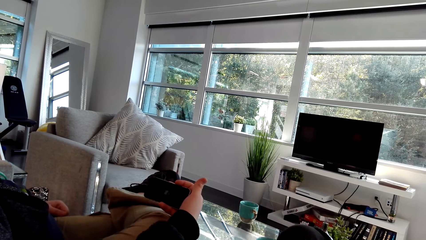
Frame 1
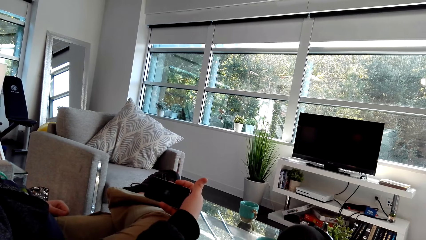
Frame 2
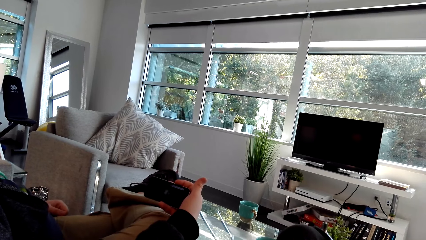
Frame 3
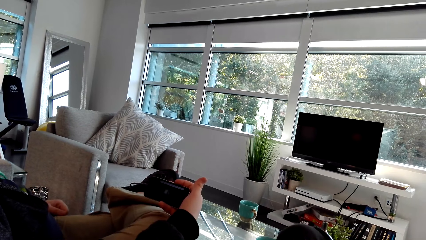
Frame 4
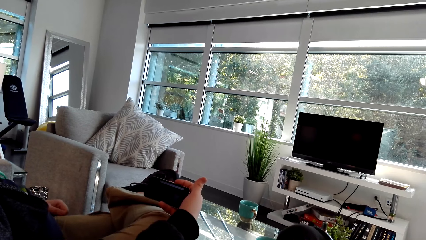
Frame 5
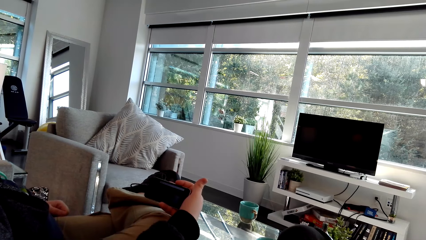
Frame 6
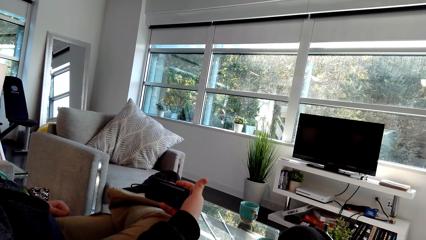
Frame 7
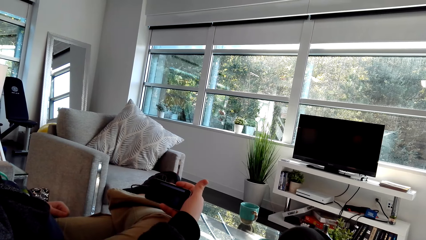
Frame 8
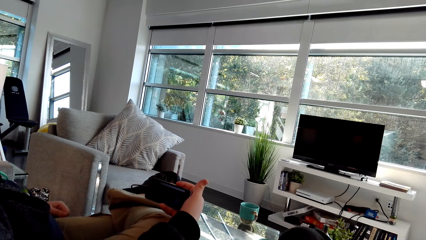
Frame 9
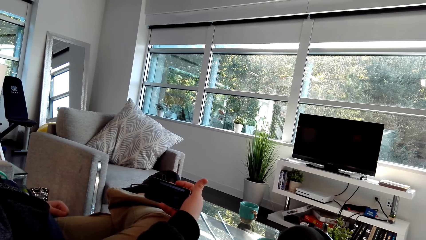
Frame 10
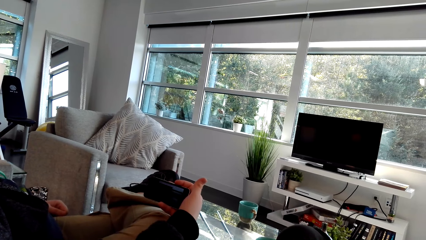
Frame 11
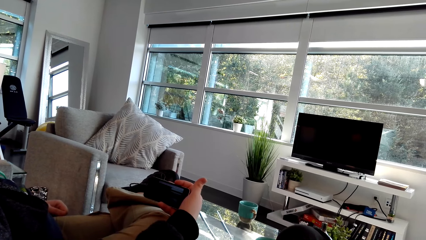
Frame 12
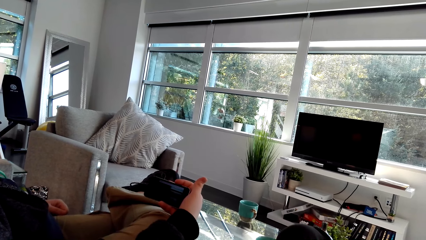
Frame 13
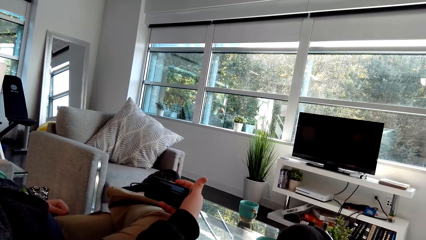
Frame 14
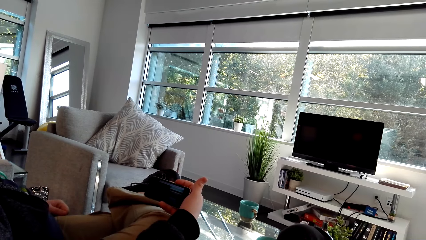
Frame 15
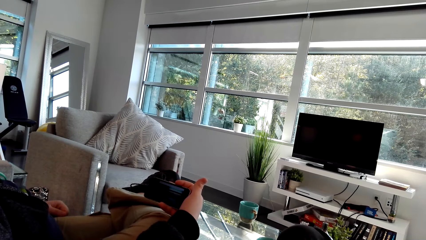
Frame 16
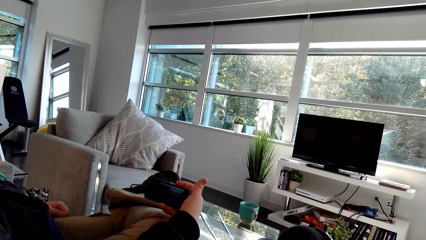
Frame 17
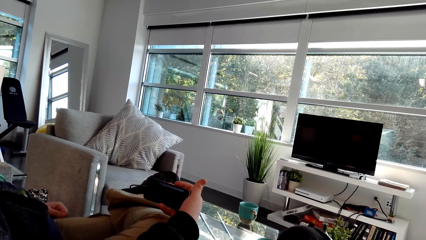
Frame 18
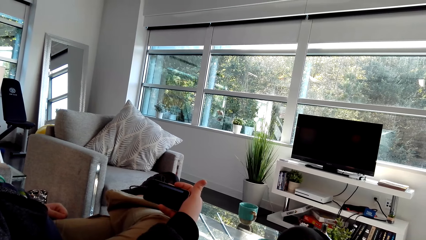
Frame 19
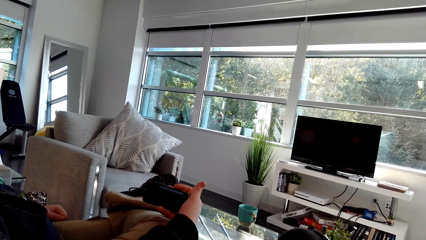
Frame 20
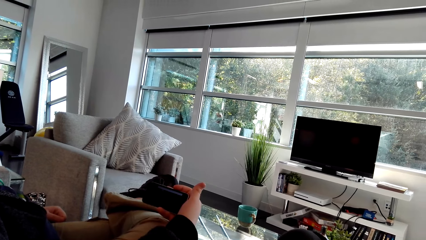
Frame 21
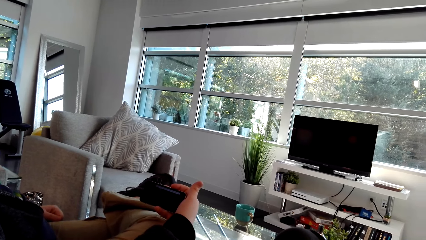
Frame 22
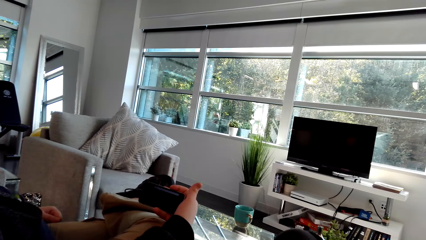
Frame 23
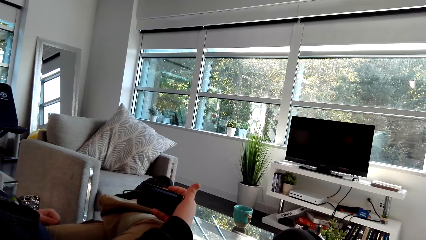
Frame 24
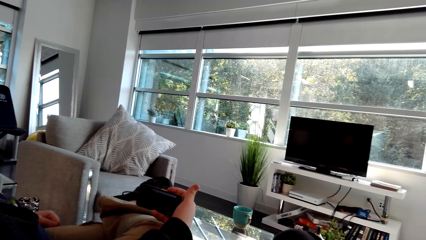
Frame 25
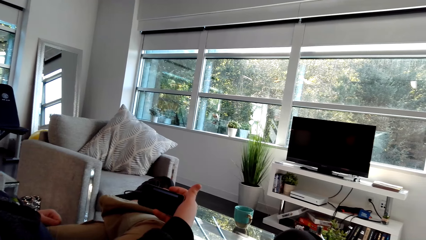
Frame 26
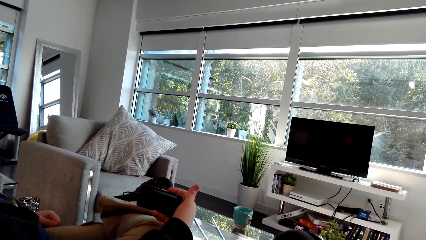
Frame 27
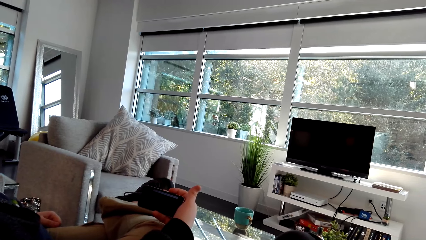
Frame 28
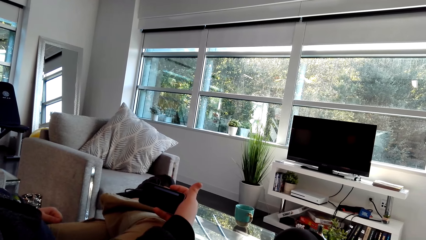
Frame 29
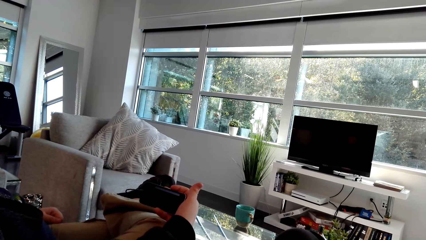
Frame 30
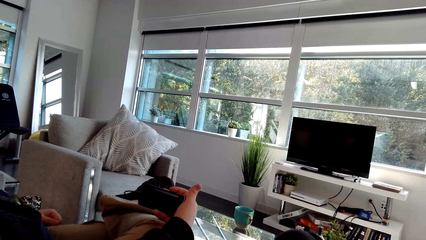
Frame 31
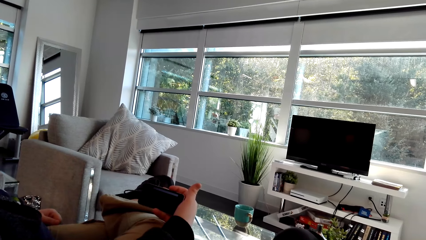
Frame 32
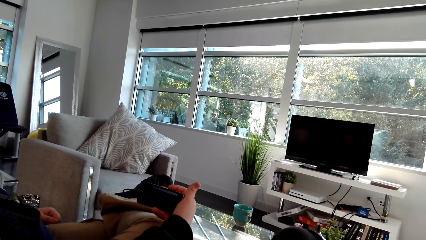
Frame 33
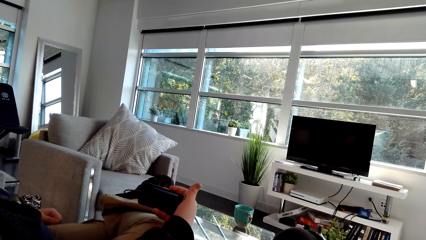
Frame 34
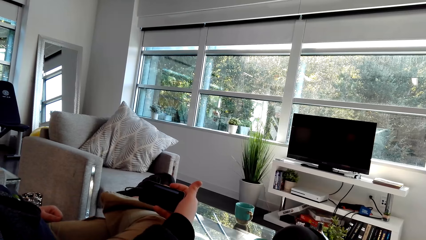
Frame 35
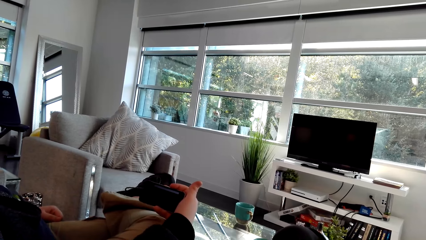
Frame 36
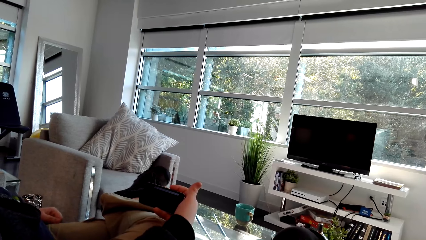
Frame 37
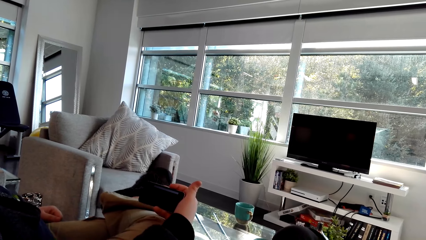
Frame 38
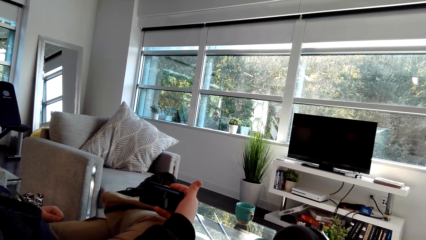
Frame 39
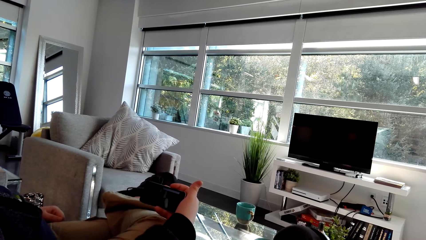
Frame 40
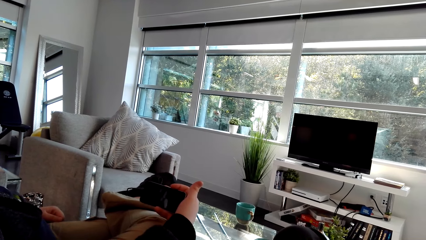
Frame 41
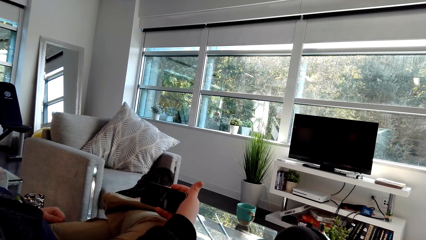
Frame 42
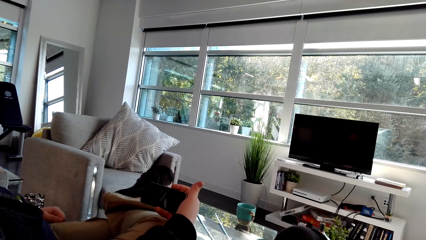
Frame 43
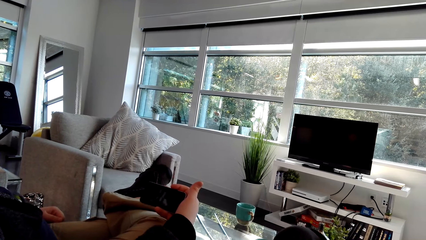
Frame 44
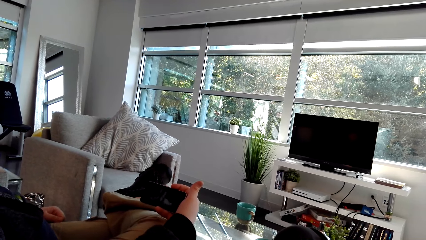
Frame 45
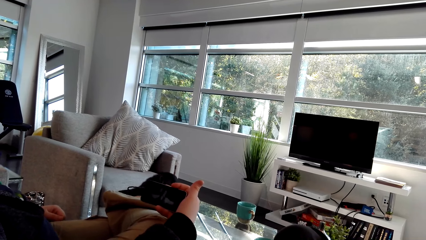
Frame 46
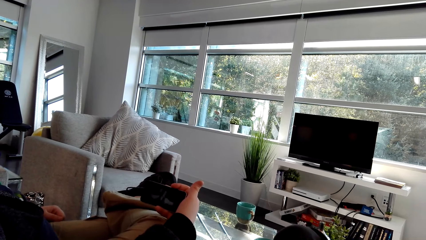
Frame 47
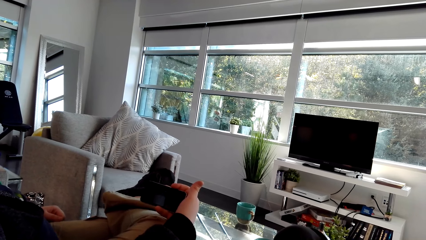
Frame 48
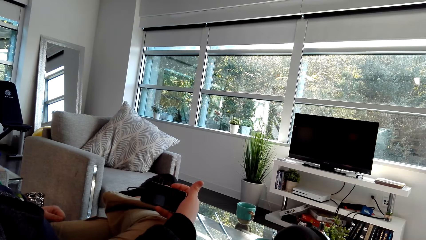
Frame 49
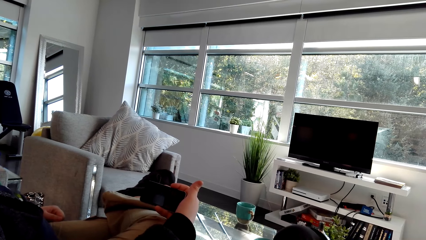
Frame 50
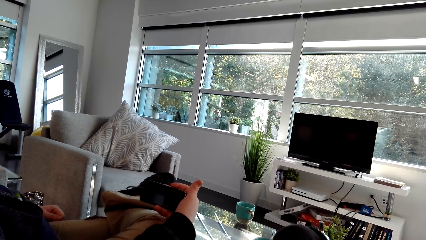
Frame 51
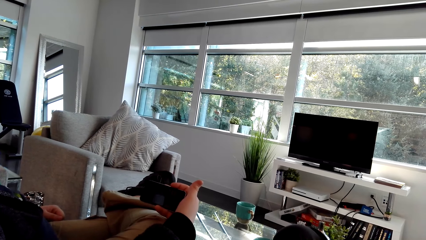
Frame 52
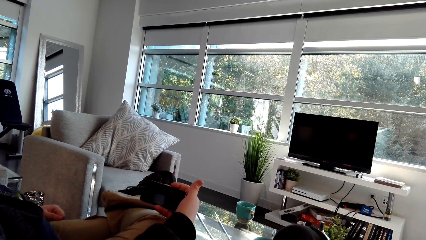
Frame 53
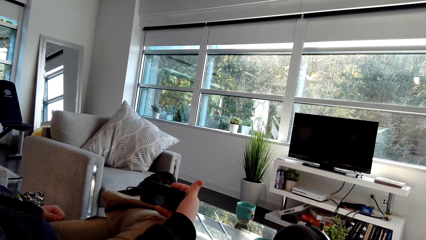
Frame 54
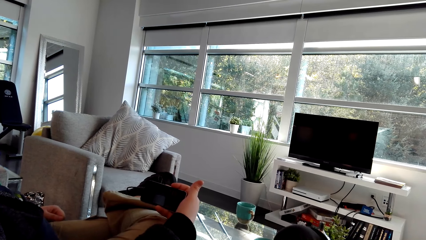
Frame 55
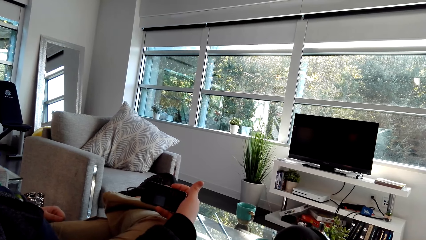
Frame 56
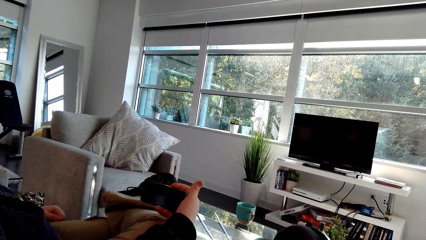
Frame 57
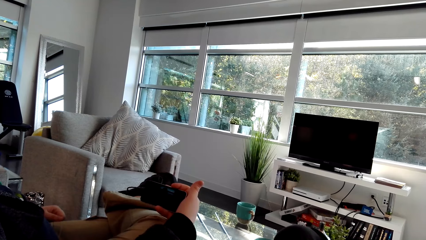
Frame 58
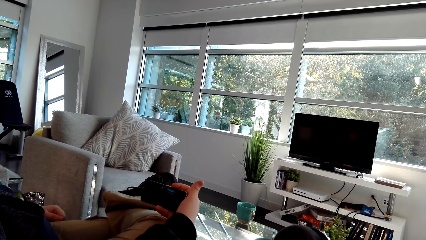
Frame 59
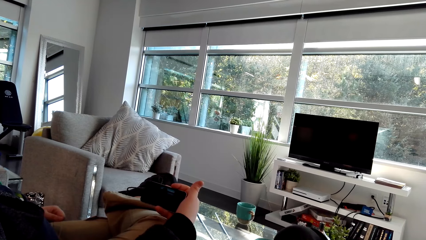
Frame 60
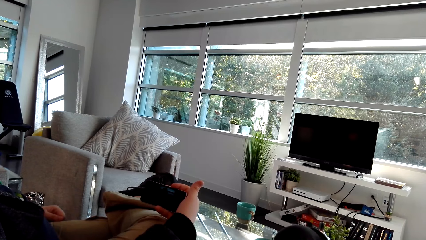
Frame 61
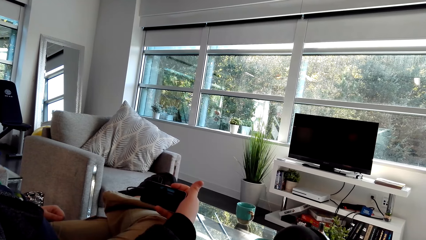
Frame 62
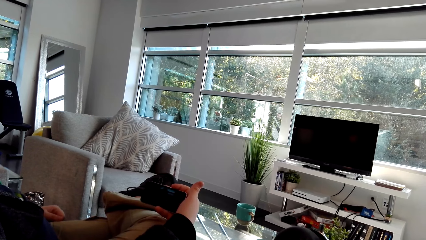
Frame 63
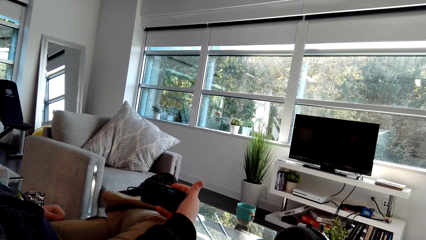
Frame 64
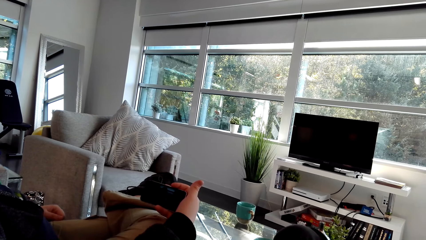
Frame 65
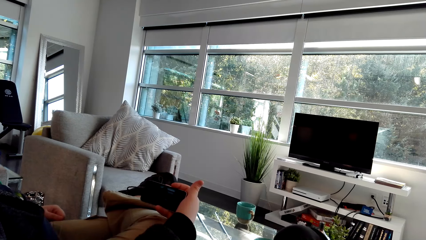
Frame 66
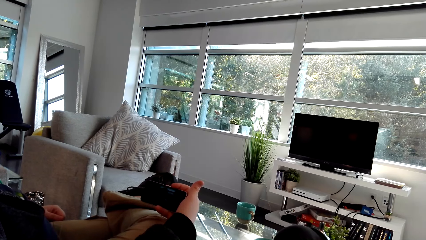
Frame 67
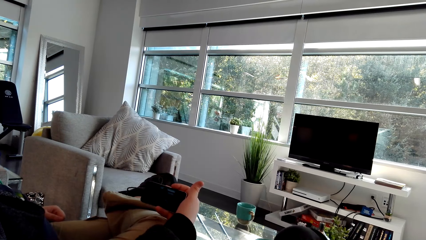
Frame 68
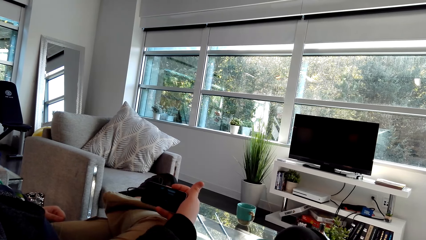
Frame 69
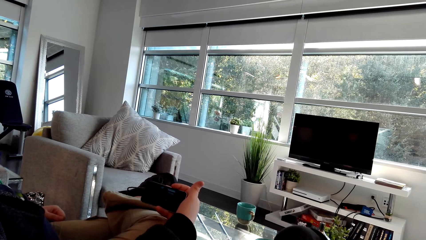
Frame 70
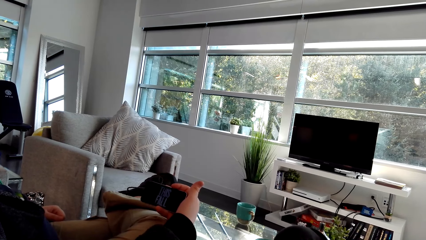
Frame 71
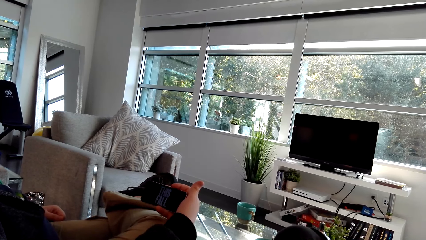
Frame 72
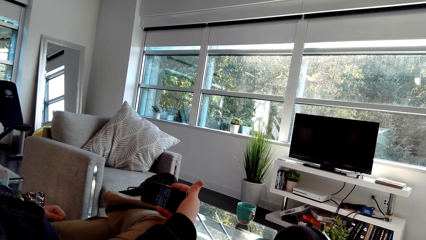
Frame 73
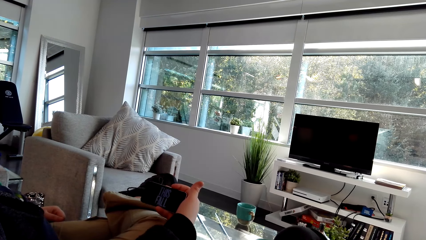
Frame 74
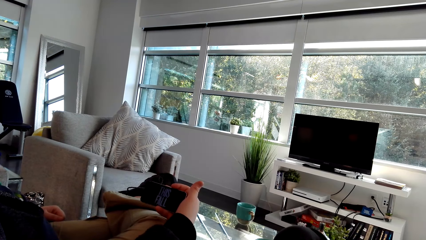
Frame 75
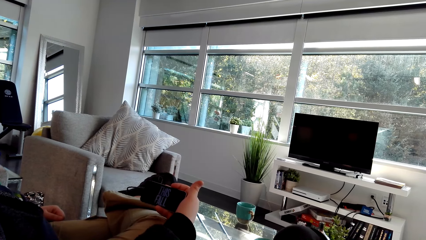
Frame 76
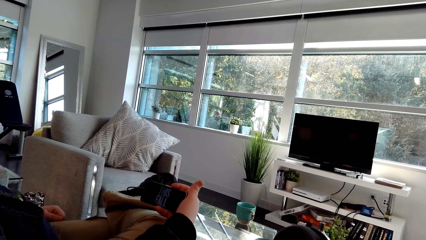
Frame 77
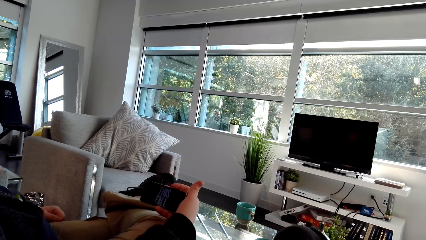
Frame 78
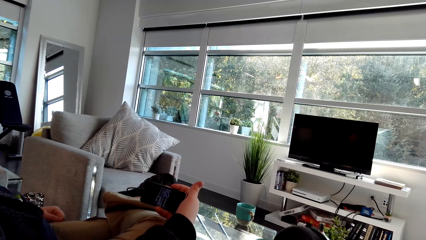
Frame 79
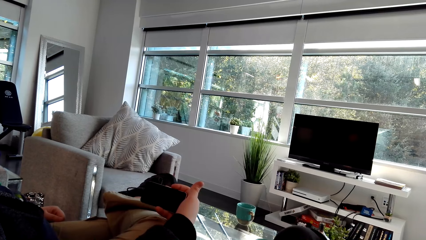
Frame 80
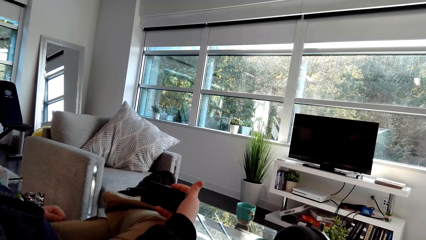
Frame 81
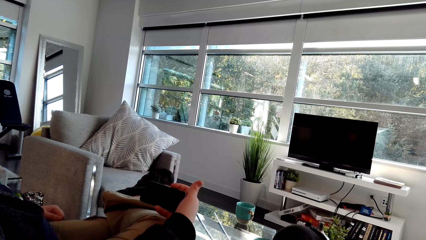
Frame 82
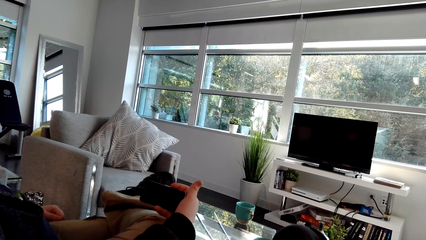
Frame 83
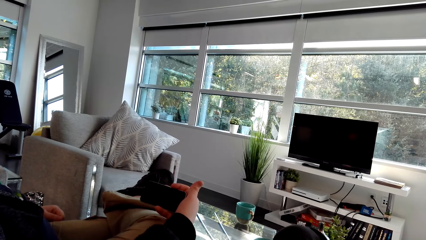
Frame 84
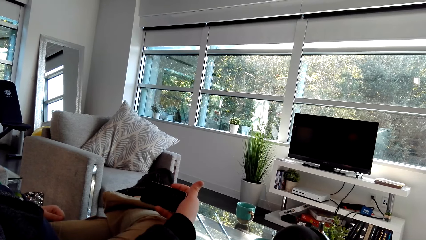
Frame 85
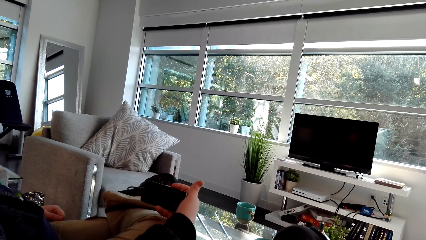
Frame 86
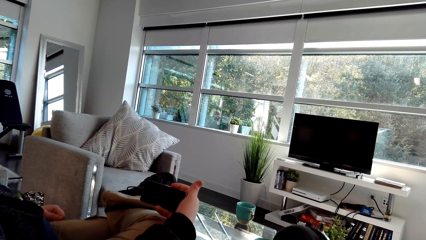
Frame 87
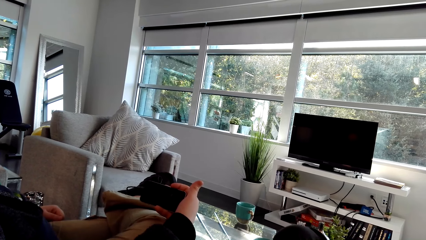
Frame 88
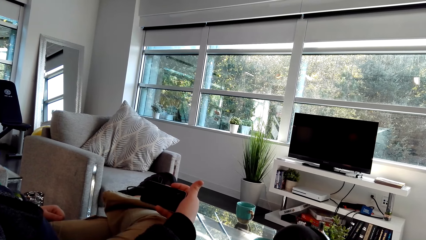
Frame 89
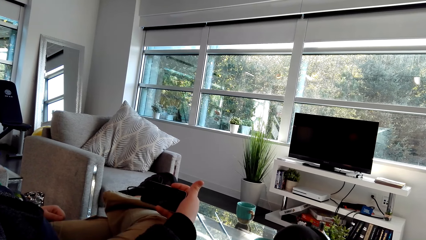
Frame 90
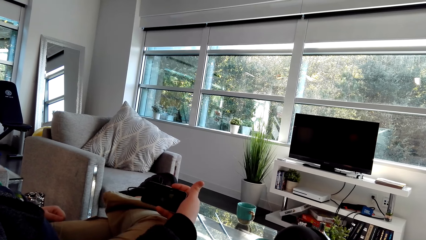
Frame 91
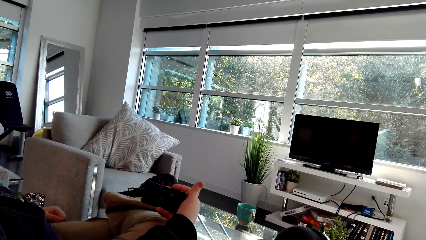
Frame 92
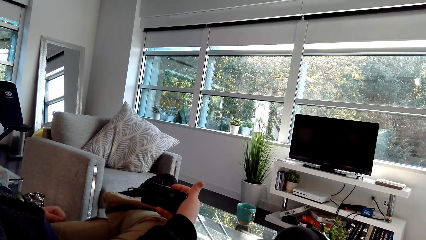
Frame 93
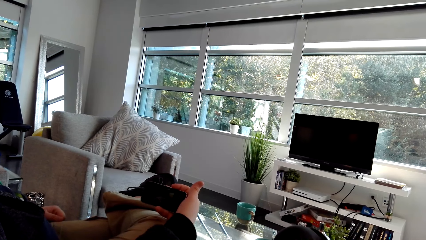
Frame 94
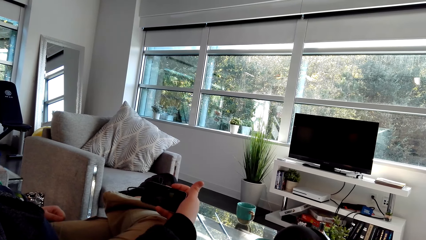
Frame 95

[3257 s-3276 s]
The camera wearer talks. A man talks. The man moves the leg.
